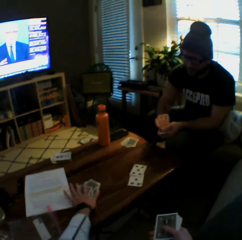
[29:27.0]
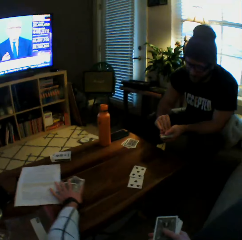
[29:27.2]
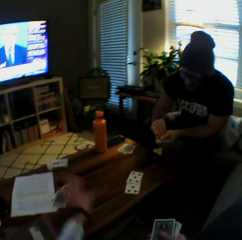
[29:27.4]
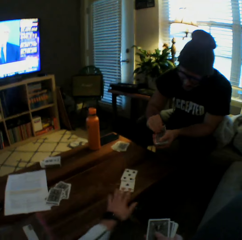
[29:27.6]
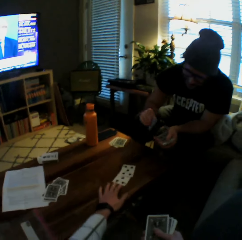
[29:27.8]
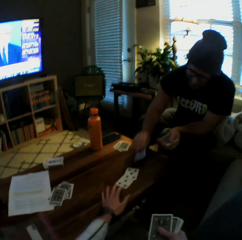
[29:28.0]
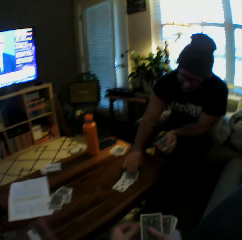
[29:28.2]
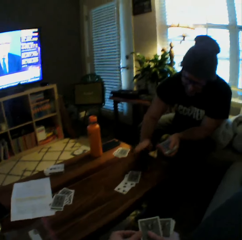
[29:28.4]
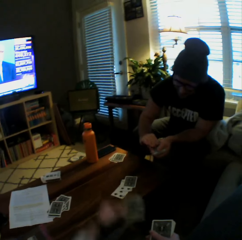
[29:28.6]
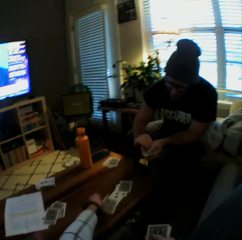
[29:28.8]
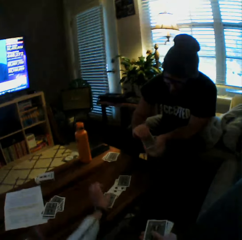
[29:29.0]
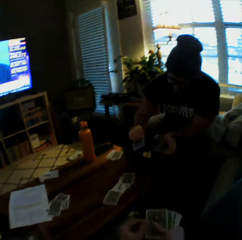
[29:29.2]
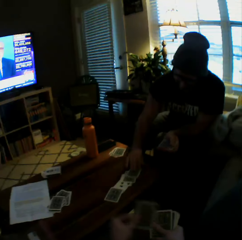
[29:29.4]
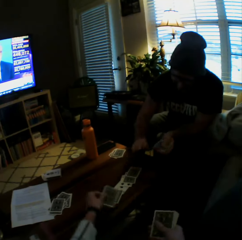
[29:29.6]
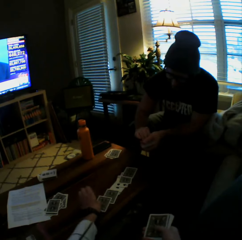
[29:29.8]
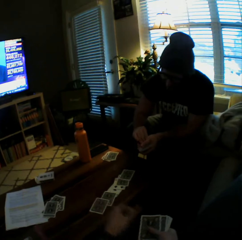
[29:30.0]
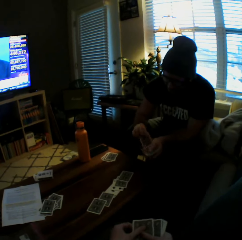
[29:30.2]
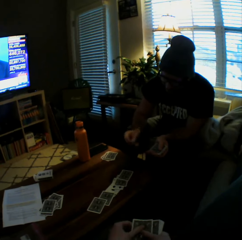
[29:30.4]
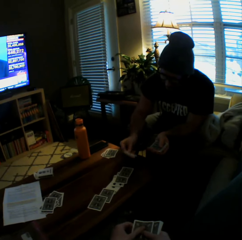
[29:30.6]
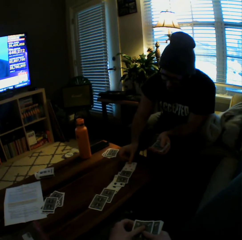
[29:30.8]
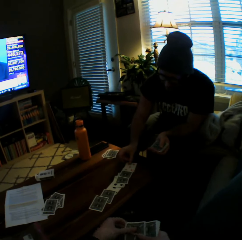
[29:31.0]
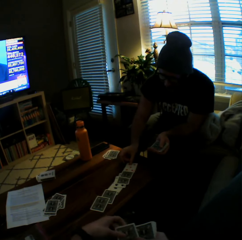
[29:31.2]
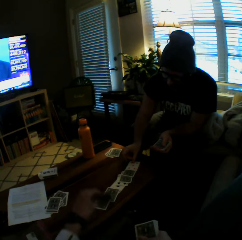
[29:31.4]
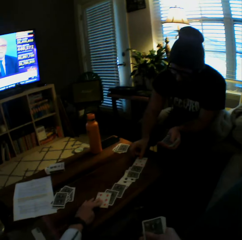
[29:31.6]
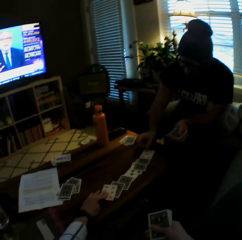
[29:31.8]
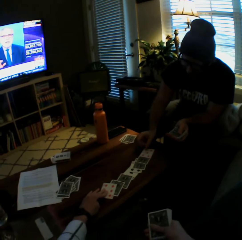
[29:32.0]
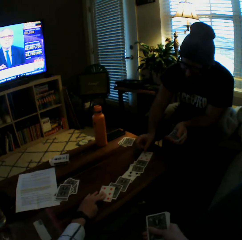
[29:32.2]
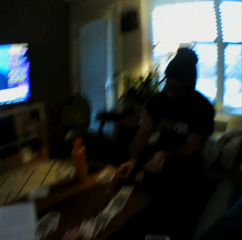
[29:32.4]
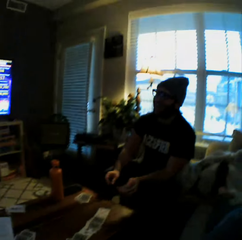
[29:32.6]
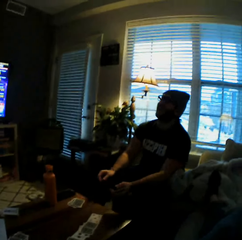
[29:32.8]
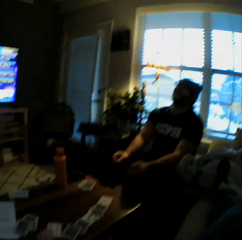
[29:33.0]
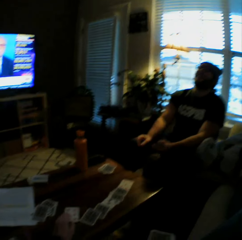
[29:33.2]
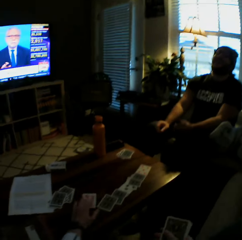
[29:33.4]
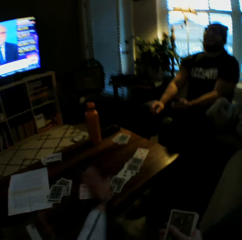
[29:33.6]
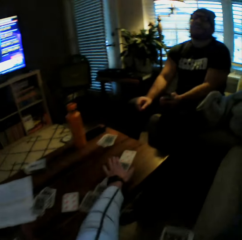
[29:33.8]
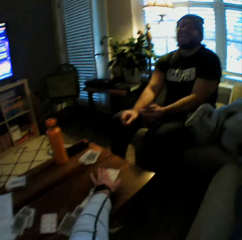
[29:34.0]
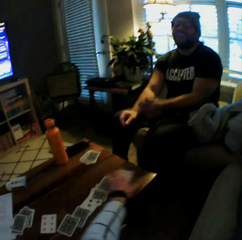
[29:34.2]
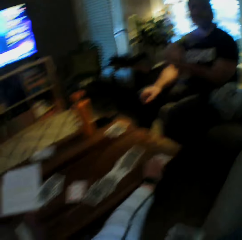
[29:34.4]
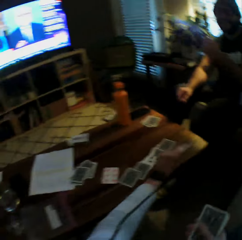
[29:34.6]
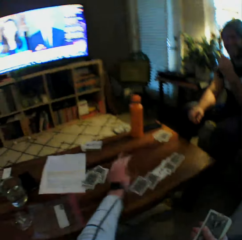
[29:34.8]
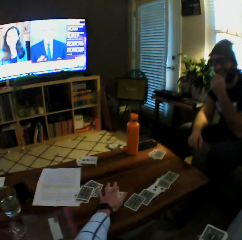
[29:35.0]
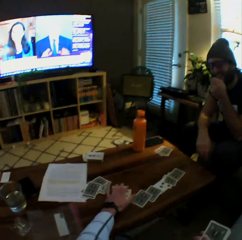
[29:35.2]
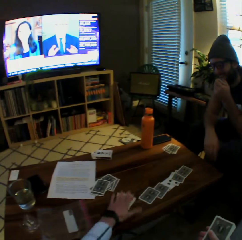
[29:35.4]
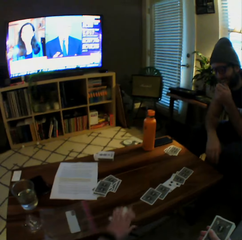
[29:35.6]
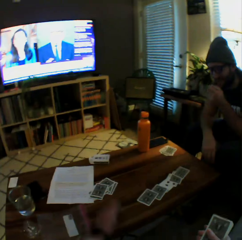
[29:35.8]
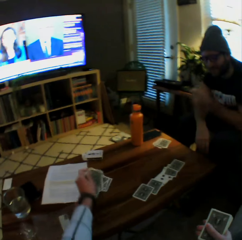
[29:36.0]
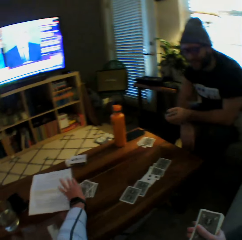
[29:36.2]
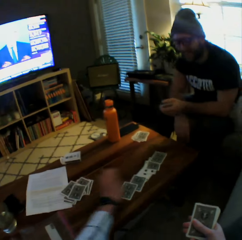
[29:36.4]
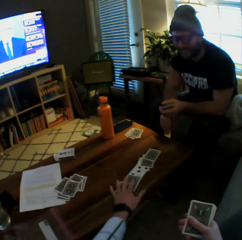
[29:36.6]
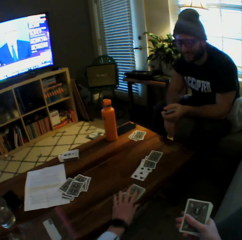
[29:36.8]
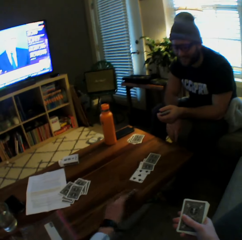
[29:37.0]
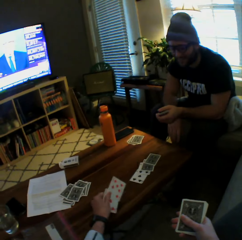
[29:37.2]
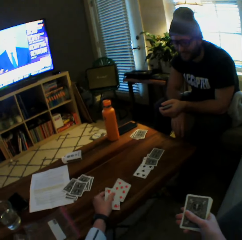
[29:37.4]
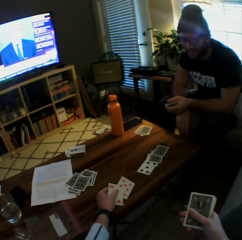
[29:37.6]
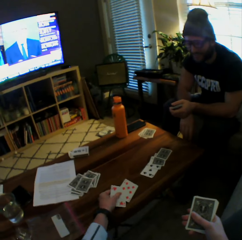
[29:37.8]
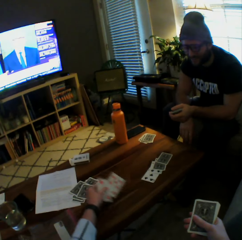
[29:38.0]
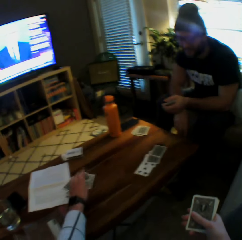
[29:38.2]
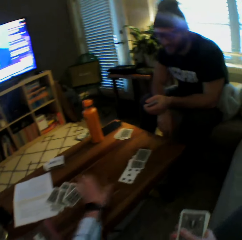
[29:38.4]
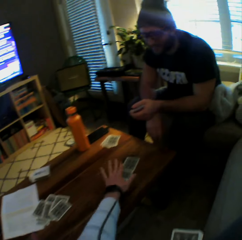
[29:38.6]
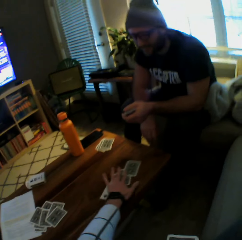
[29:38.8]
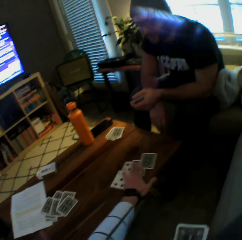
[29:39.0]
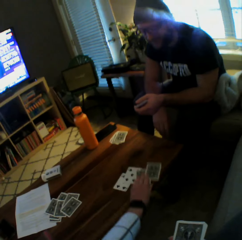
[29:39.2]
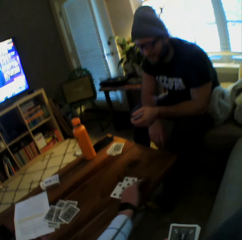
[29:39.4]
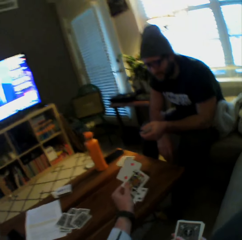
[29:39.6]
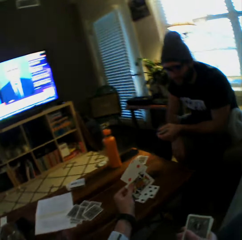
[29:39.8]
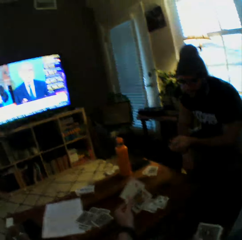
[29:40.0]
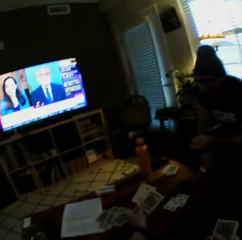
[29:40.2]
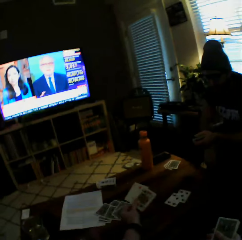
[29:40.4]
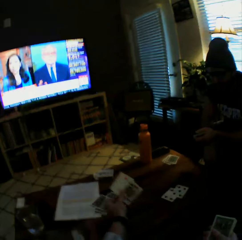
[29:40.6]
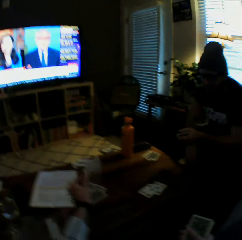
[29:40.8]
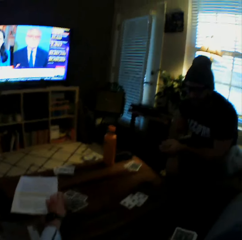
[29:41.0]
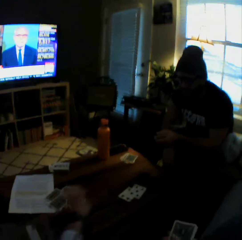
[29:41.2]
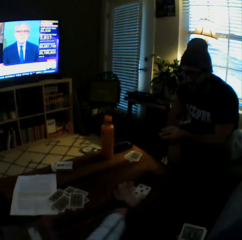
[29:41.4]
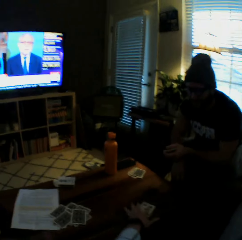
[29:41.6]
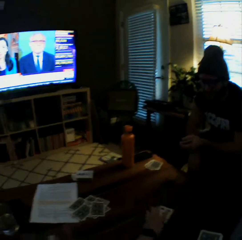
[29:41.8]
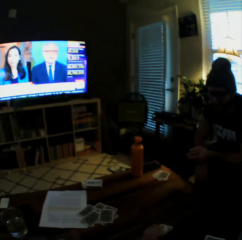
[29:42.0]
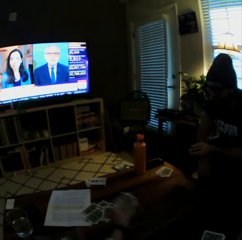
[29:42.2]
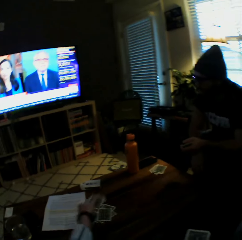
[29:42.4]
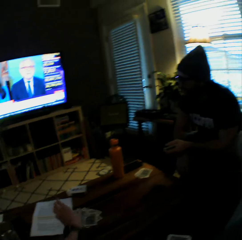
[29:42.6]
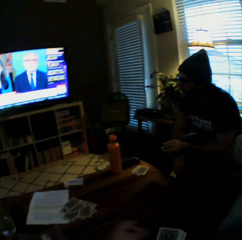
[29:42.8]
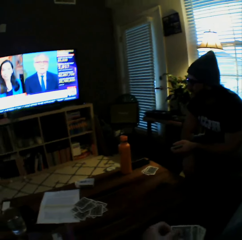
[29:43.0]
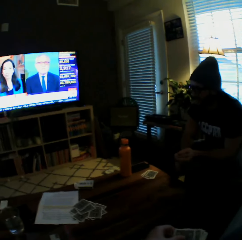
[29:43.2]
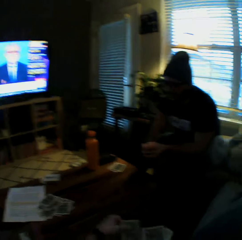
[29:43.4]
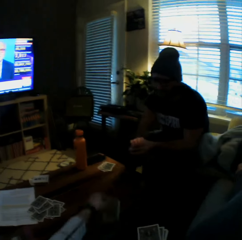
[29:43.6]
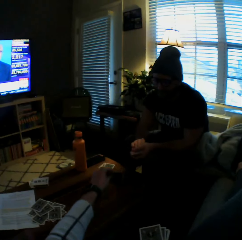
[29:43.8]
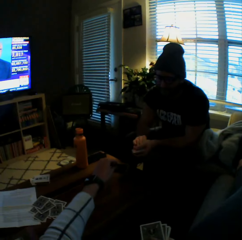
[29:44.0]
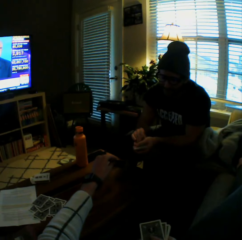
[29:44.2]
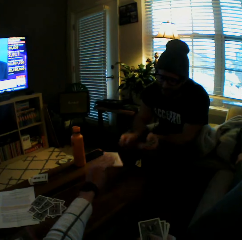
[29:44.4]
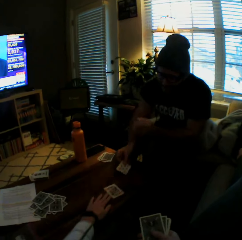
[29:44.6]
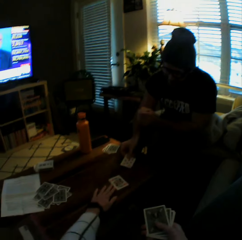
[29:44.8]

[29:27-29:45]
The camera wearer moves some cards on the table with her left hand. A man drops another card on the table with his right hand. The camera wearer drops another card on the table with her left hand. The man drops another card on the table with his right hand. The camera wearer drops another card on the table with her left hand. The man drops another card on the table with his right hand. The camera wearer drops another card on the table with her left hand. She interacts with the man. She picks up a card from the table with her left hand. She drops the card on another card on the table with her left hand. She picks up the two cards from the table with her left hand and drops the cards on the table with her left hand. She picks up two cards from the table with her left hand and drops the cards on the table with her left hand. She picks up two cards from the table with her left hand and drops the cards on the table with her left hand. She picks up two cards from the table with her left hand and drops the cards on the table with her left hand.

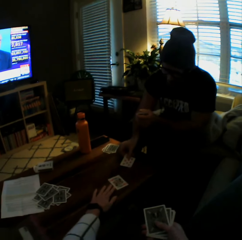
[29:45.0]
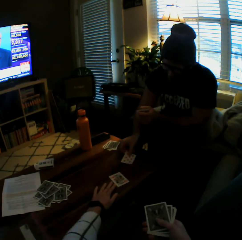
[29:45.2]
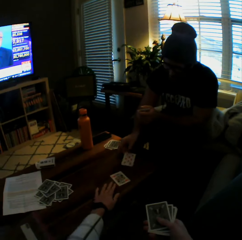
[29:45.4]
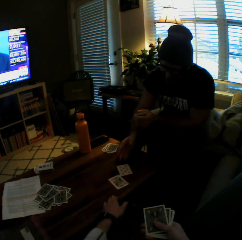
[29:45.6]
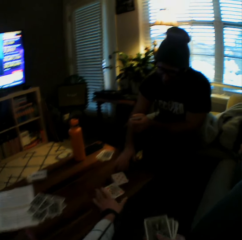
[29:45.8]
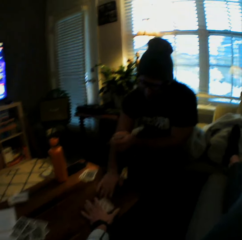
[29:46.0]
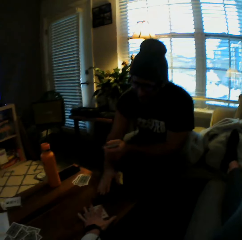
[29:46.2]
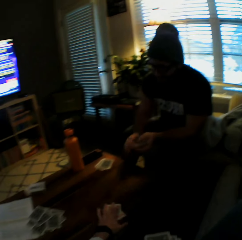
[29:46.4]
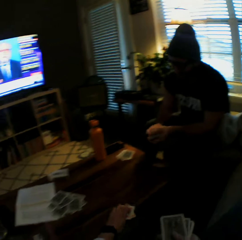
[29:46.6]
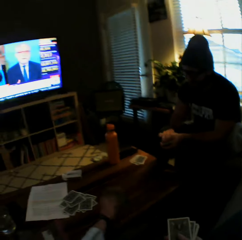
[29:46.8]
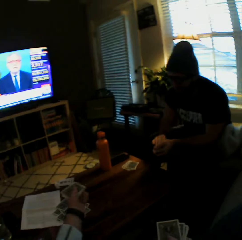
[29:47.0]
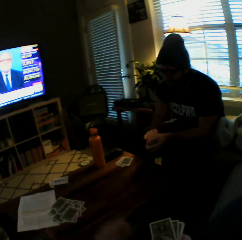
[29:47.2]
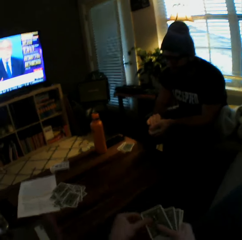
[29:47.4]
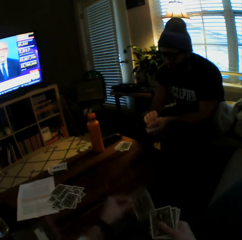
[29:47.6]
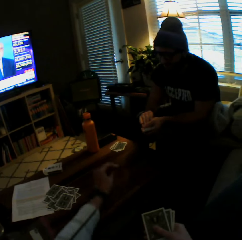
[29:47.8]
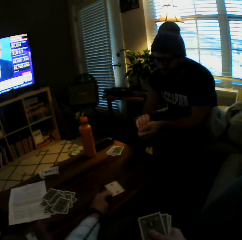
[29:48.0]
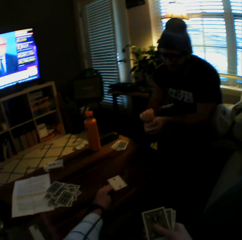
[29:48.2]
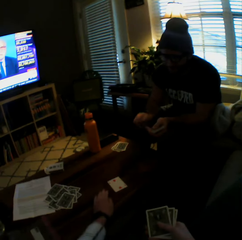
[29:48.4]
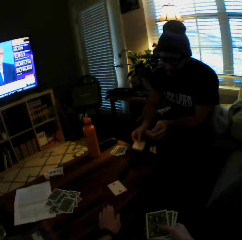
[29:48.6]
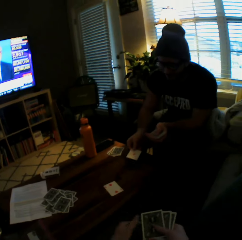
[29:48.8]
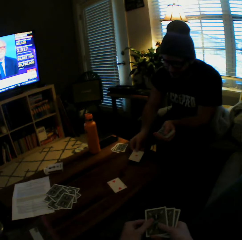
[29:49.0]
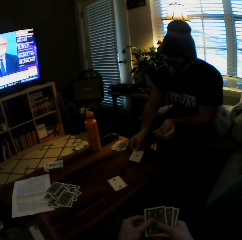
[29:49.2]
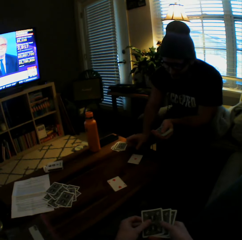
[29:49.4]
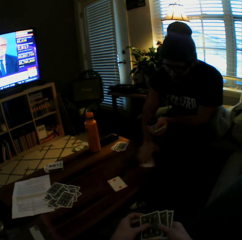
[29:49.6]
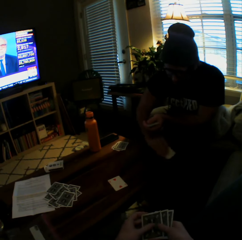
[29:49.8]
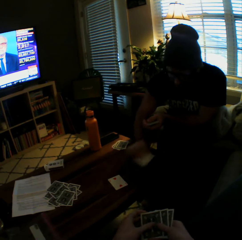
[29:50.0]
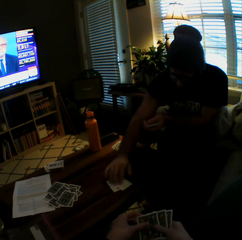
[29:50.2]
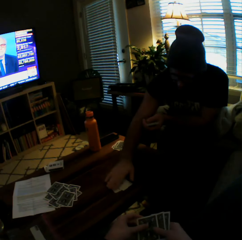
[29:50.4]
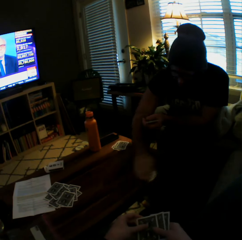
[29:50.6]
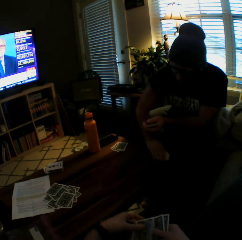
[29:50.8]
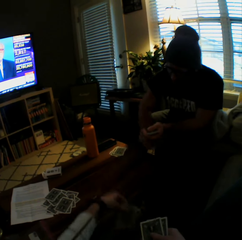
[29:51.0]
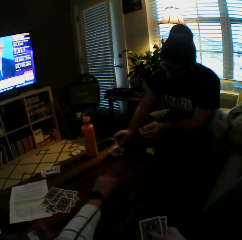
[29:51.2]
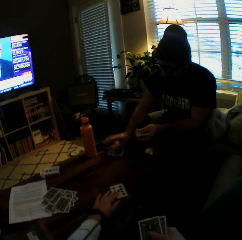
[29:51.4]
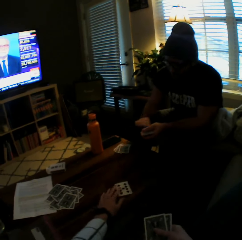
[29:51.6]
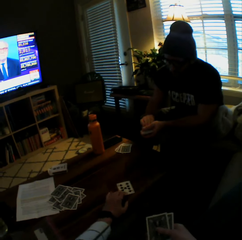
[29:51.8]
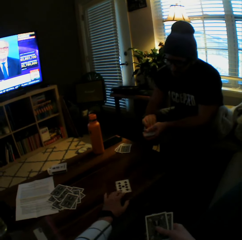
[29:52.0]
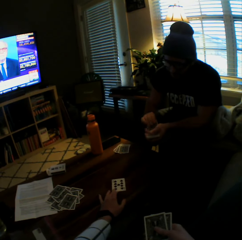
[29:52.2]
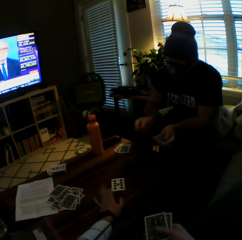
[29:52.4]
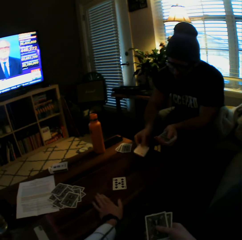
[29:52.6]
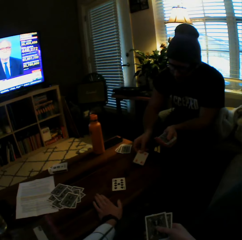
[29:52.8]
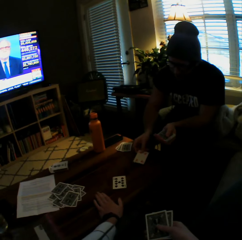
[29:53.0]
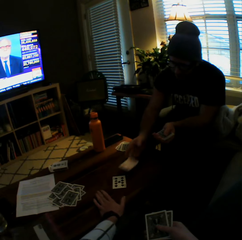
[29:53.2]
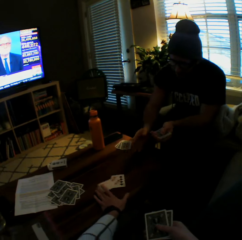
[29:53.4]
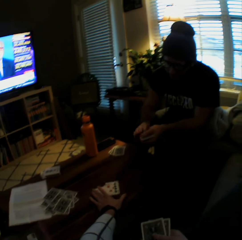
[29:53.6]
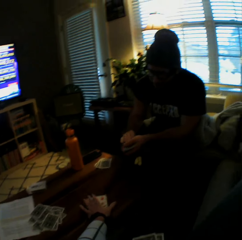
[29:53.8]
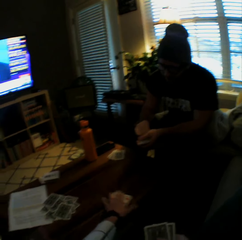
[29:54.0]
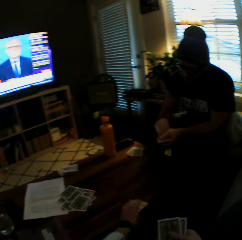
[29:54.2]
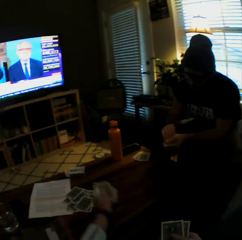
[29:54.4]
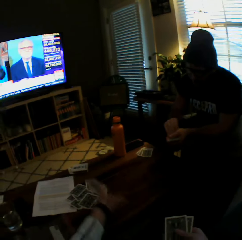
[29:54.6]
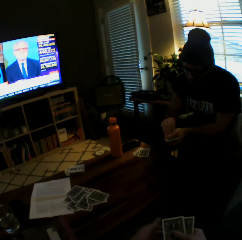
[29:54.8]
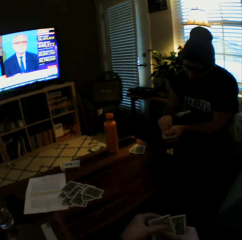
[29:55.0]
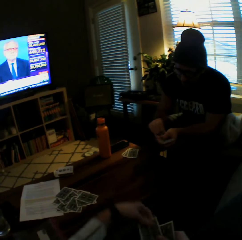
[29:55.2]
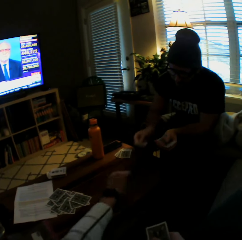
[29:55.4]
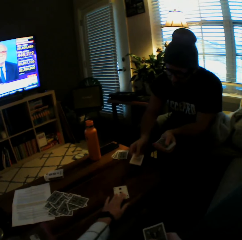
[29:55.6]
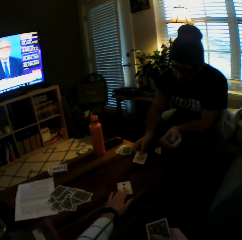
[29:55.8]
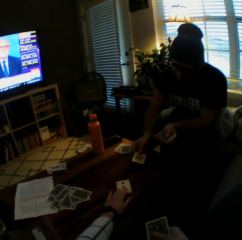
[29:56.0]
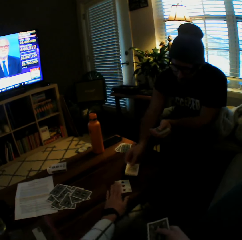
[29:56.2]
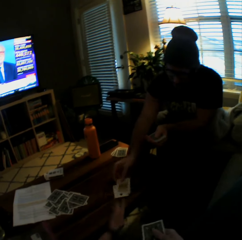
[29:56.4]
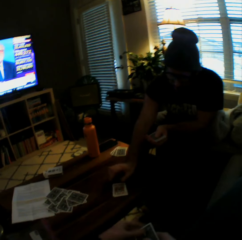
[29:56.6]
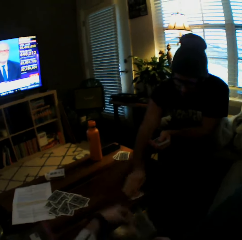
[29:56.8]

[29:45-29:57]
The camera wearer drops another card on the table with her left hand. The man drops another card on the table with his right hand. The camera wearer picks up the two cards from the table with her left hand. She drops the cards on the table with her left hand. She drops another card on the table with her left hand. The man drops another card on the table with his right hand. He moves the card on the table with his right hand. He picks up the two cards from the table with his right hand. He drops the cards on the table with his right hand. The camera wearer drops another card on the table with her left hand. She places her left hand on the table. The man drops another card on the table with his right hand. The camera wearer picks up the two cards from the table with her left hand. She drops the cards on the table with her left hand. She drops another card on the table with her left hand.
